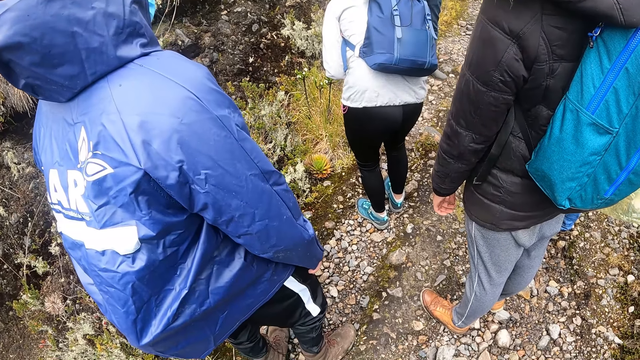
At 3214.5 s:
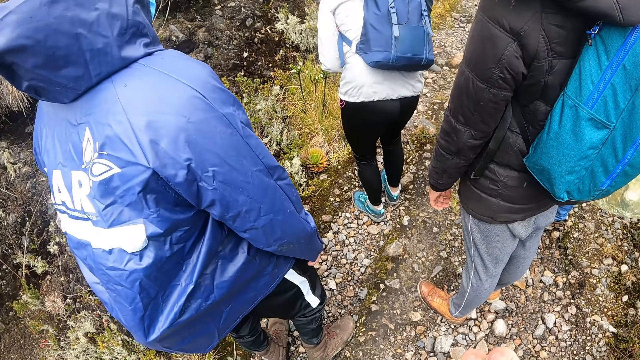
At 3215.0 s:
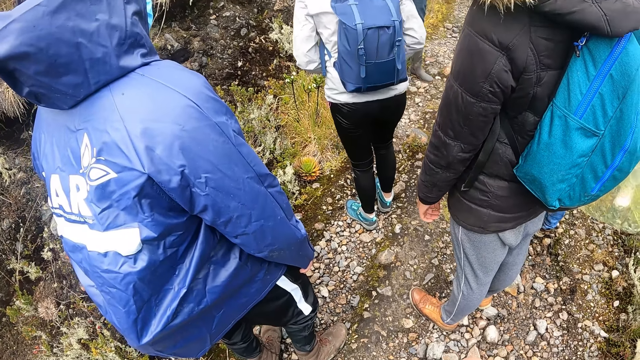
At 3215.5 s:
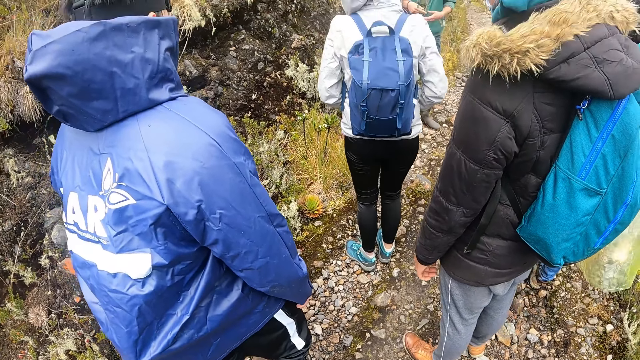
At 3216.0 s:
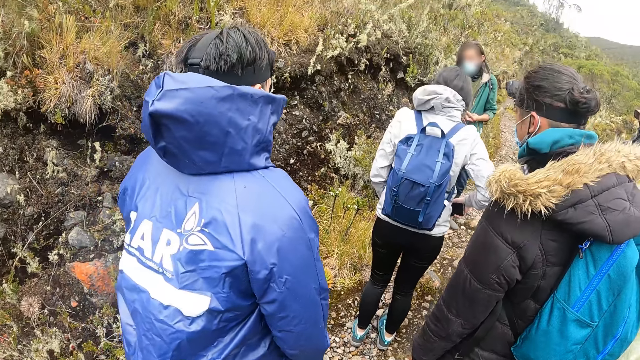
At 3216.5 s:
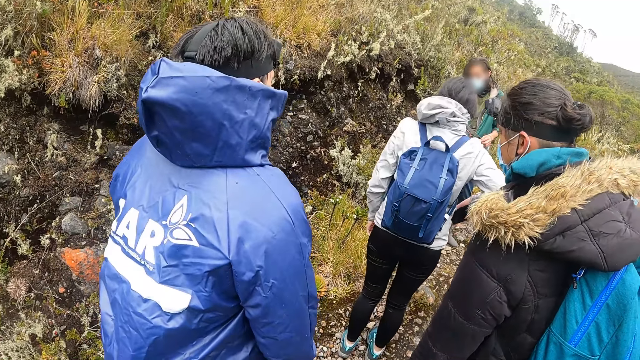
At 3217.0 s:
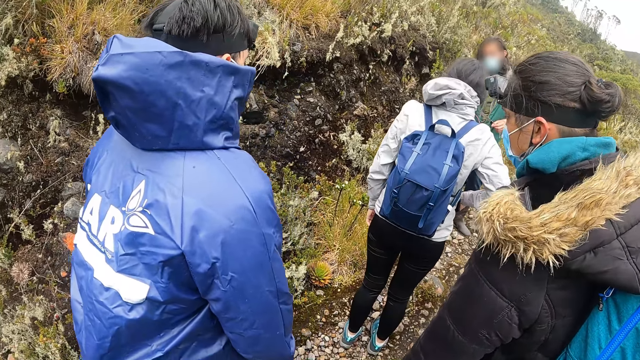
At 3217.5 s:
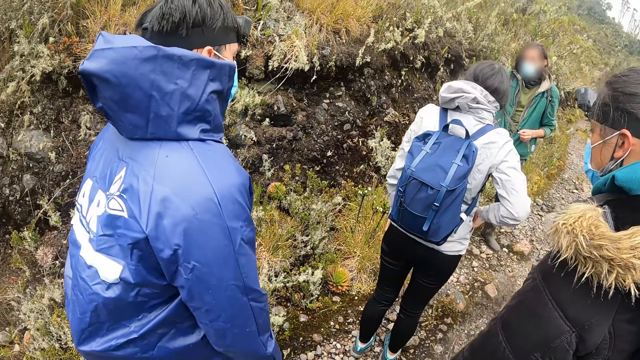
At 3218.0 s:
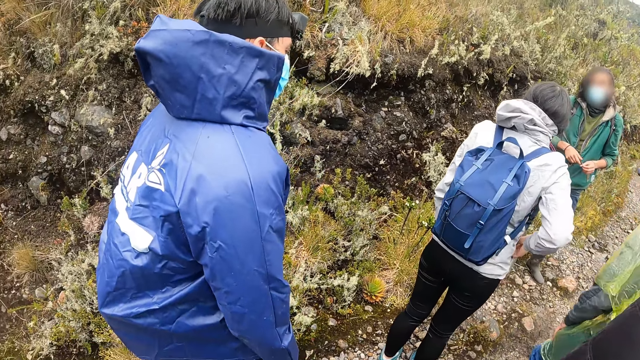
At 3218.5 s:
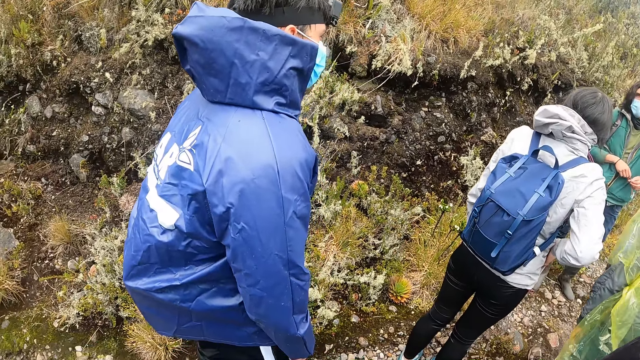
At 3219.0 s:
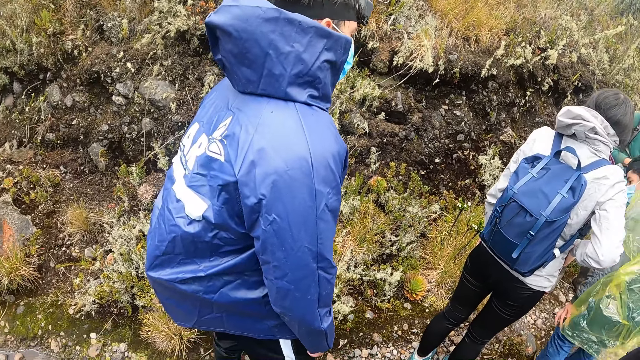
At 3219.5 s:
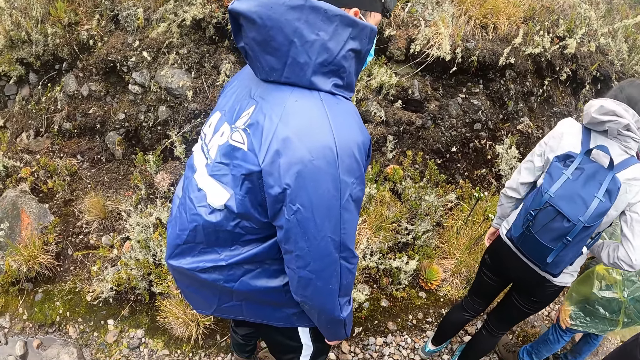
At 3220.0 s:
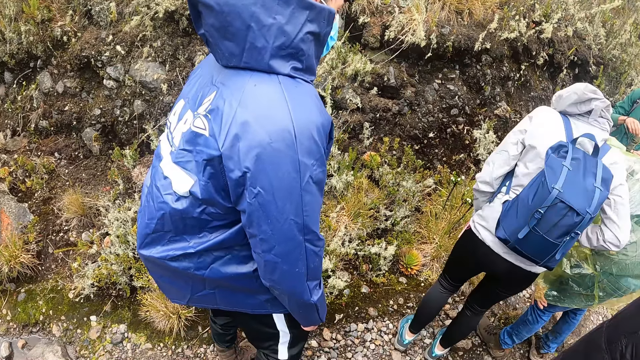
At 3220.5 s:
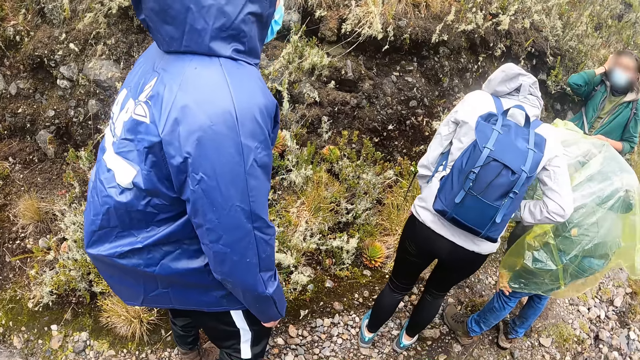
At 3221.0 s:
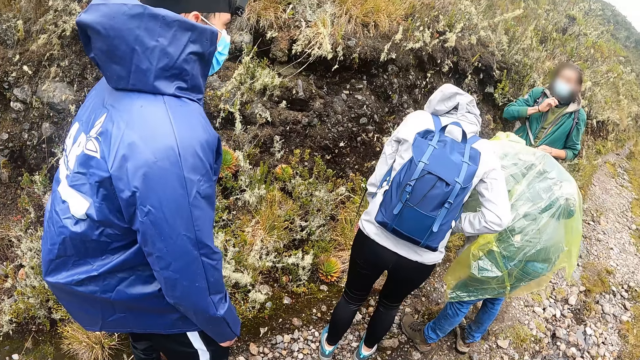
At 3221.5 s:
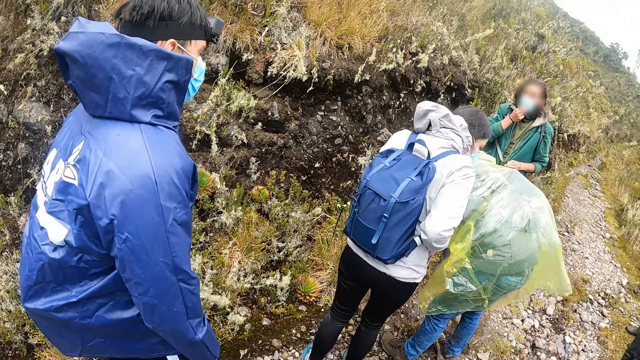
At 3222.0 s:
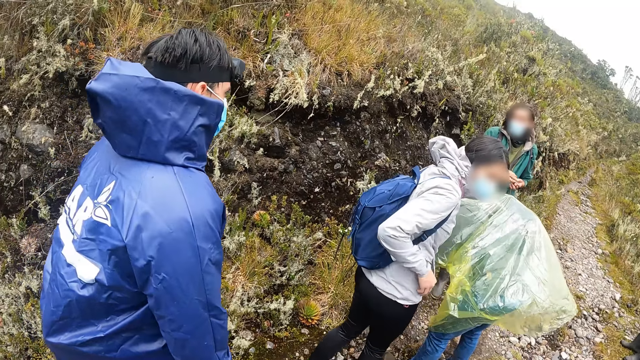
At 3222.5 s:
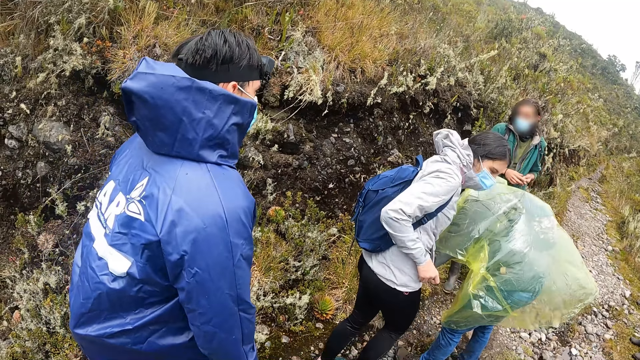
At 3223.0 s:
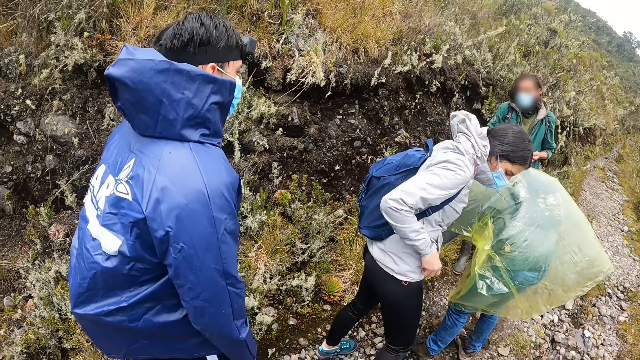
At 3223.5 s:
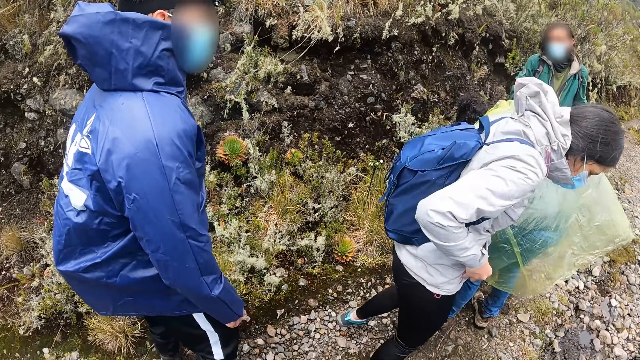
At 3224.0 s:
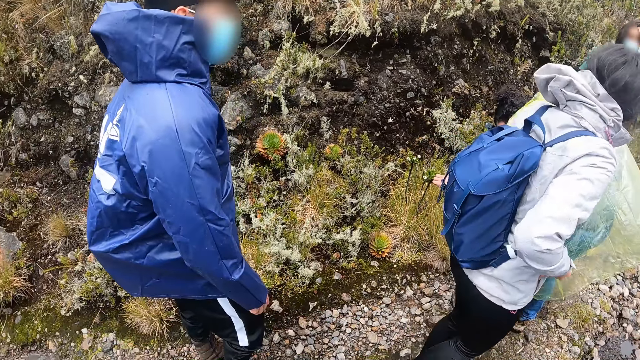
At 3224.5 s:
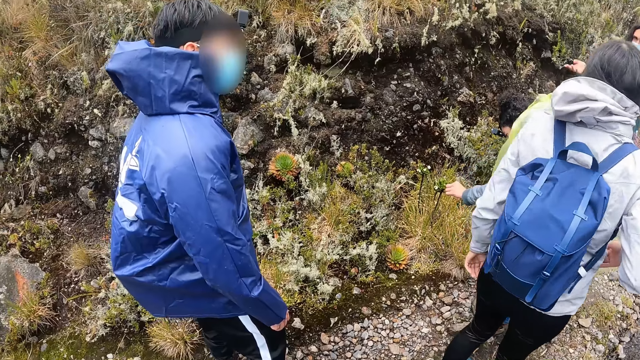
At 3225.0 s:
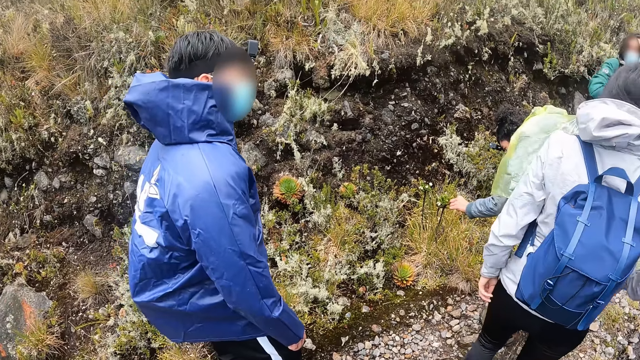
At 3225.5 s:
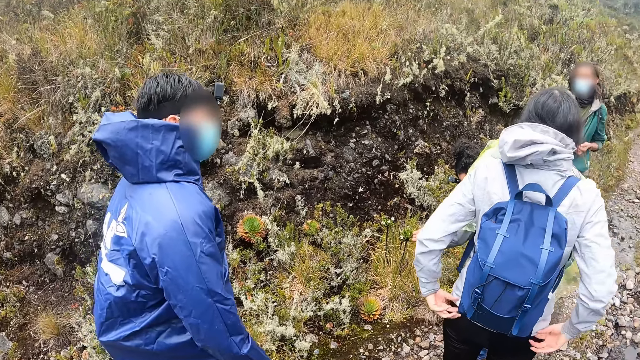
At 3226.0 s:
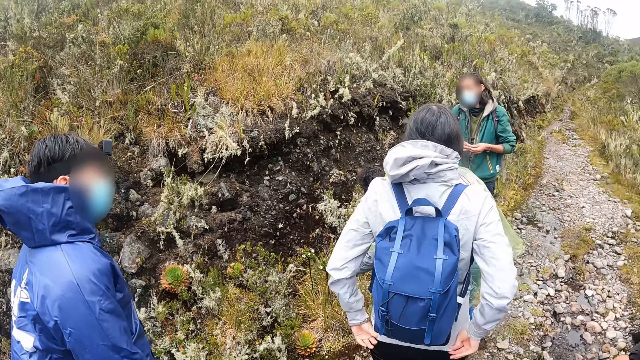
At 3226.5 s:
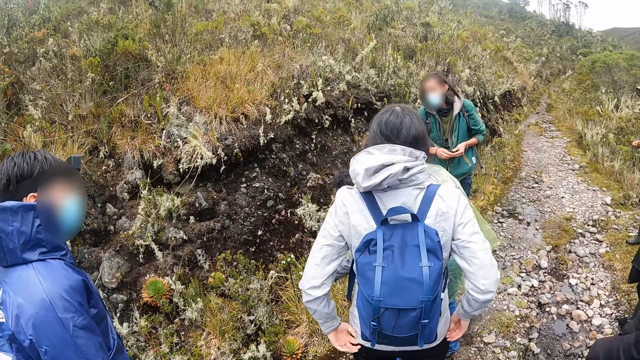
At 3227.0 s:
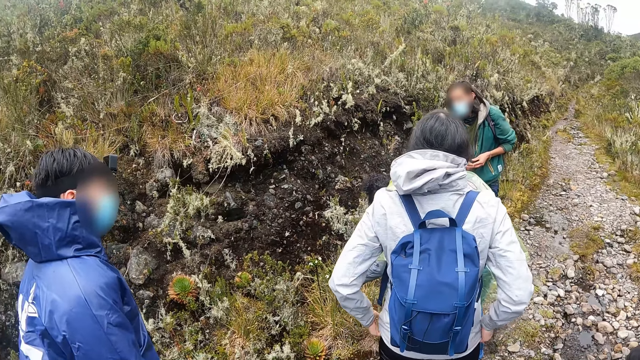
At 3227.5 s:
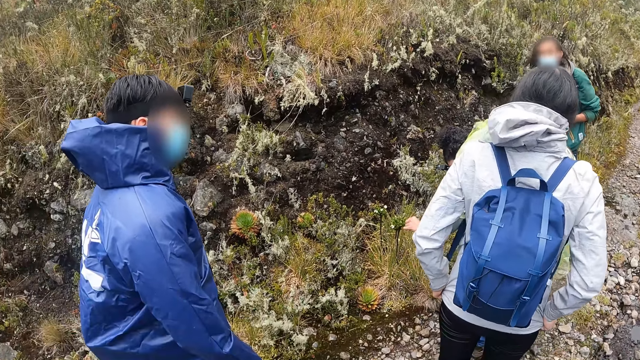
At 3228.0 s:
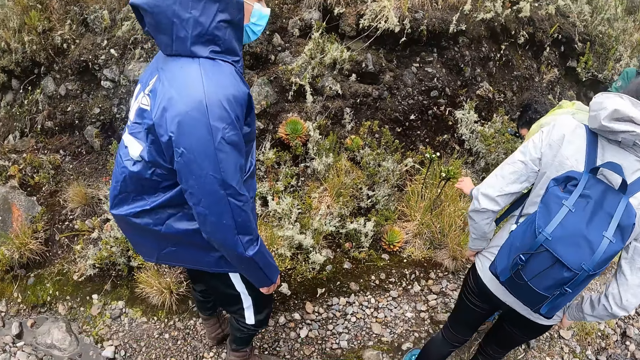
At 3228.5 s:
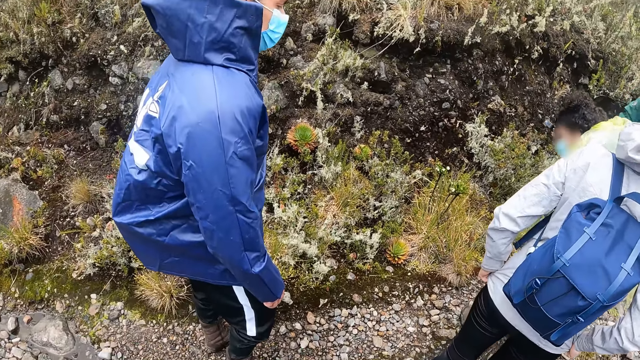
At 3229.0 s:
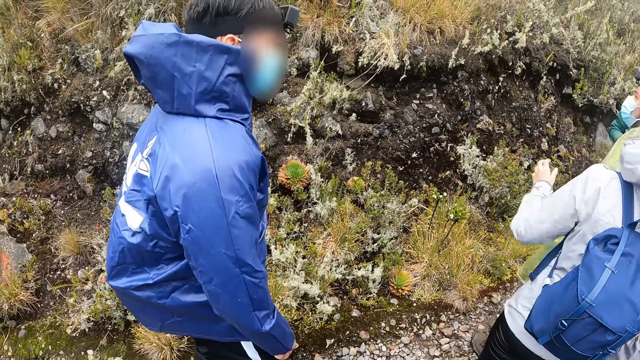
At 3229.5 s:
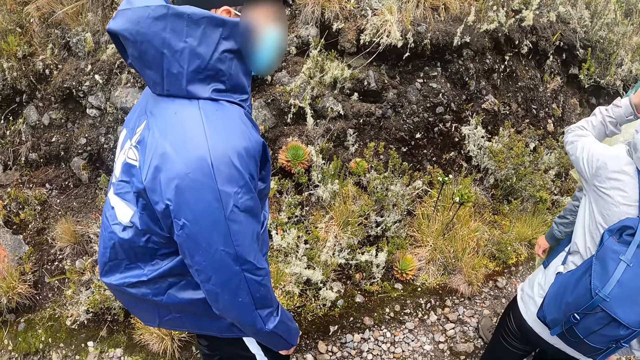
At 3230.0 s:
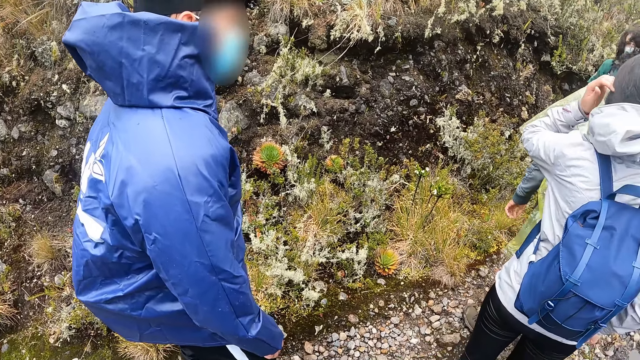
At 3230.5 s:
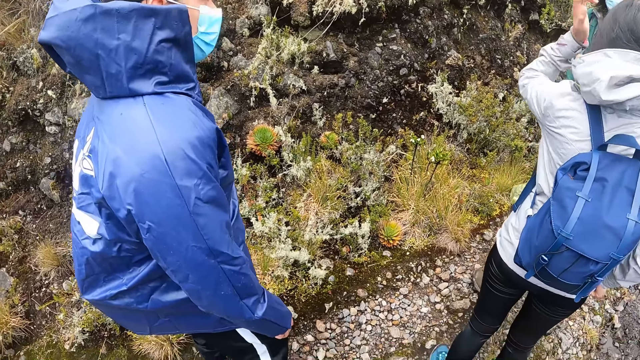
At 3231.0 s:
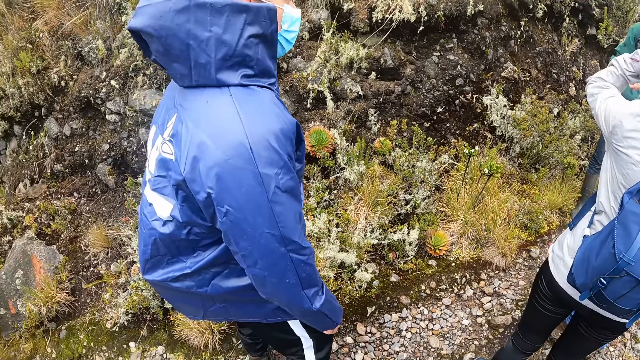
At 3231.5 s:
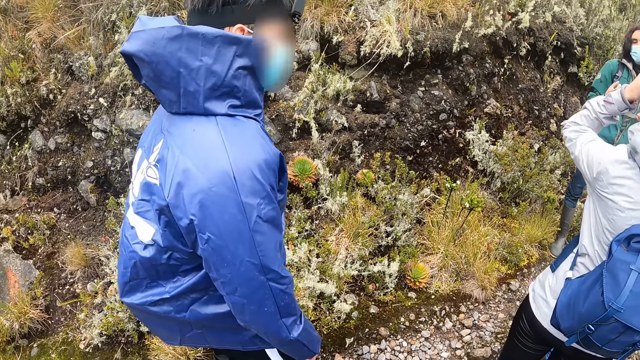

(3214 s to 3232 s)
The woman puts the phone in her pocket with her right hand. The camera wearer stops. The man touches some flowers with his left hand. The camera wearer looks around.

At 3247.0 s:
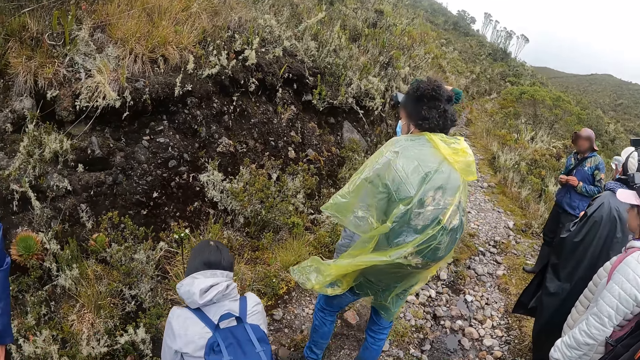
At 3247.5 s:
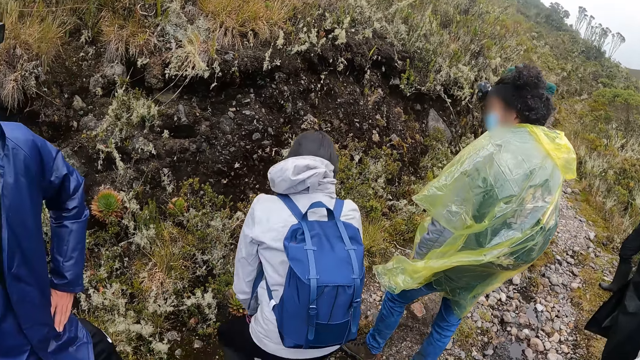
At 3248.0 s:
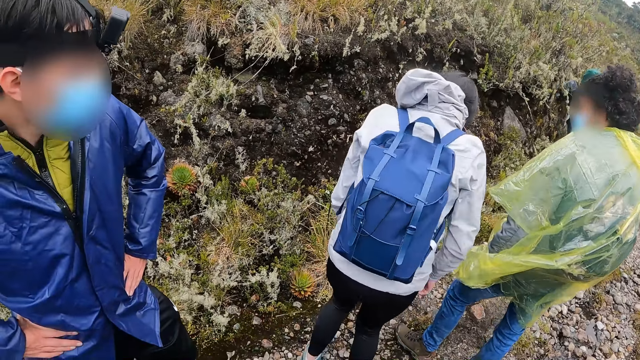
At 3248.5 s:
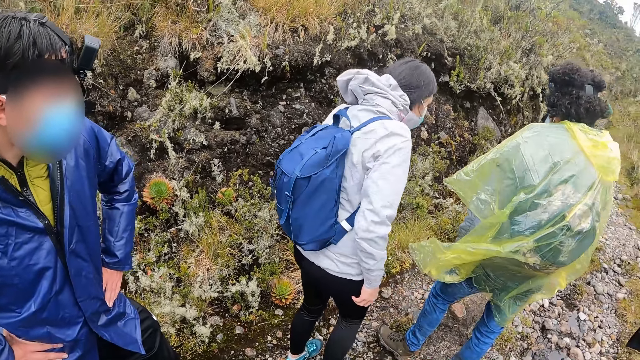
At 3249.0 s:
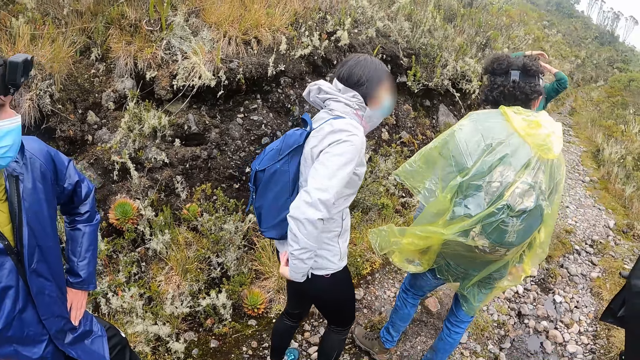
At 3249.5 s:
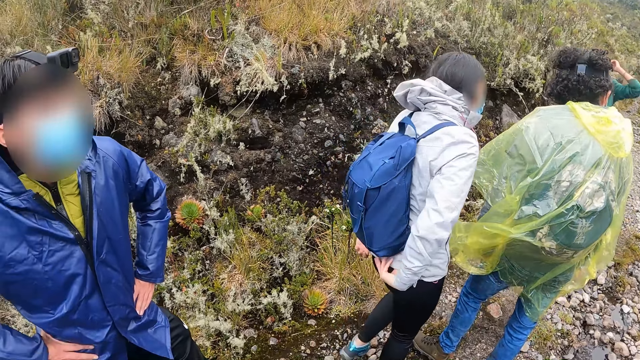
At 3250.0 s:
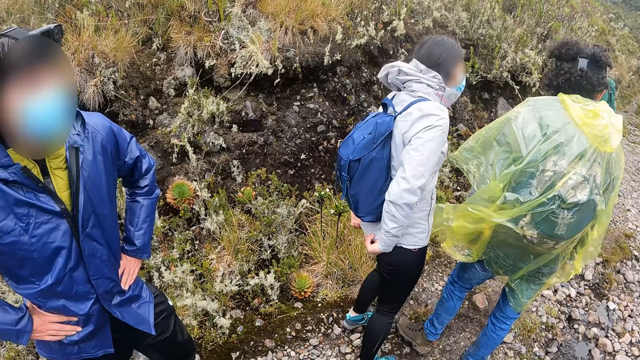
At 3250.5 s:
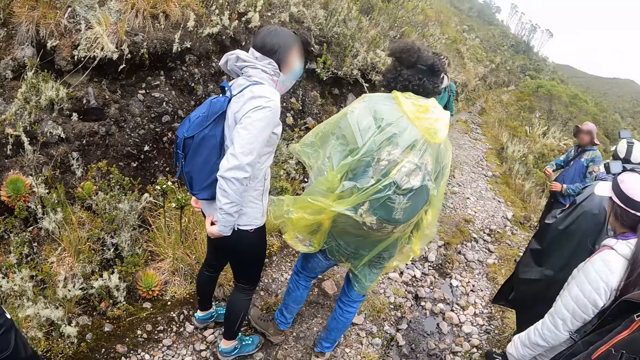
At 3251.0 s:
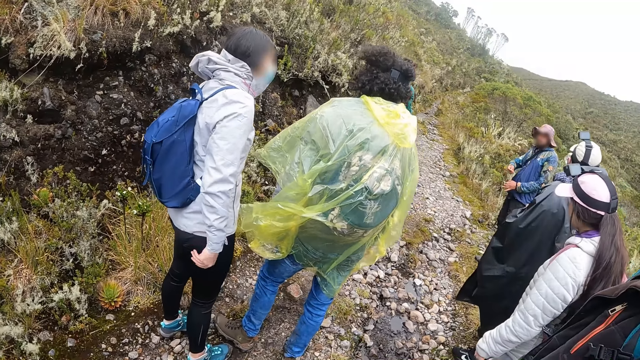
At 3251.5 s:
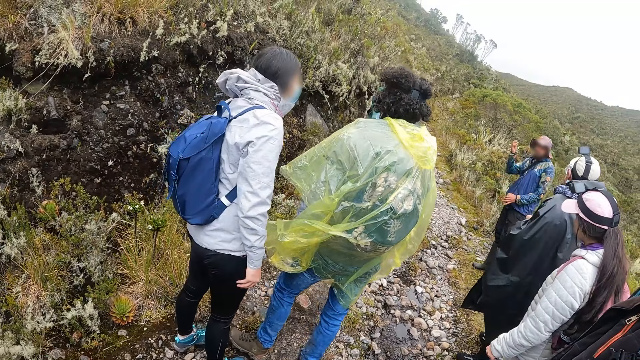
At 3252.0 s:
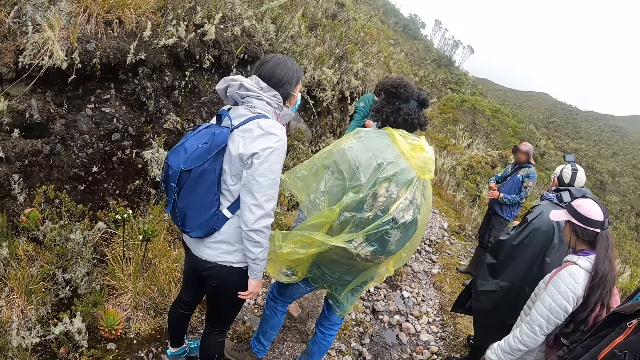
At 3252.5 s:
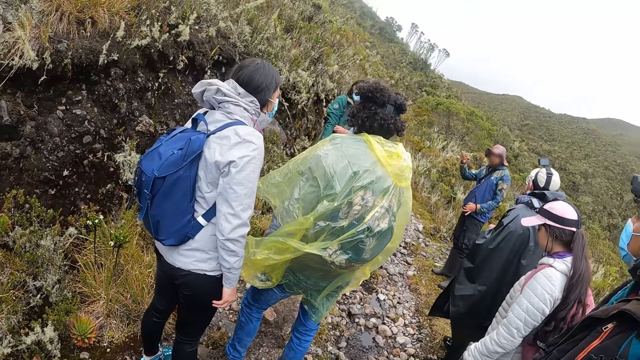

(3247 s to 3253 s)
The woman adjusts her jacket with both hands.
